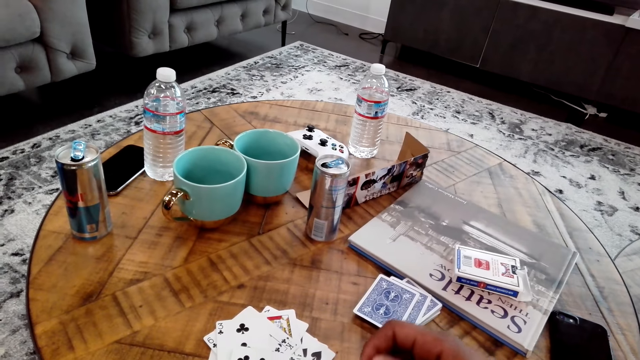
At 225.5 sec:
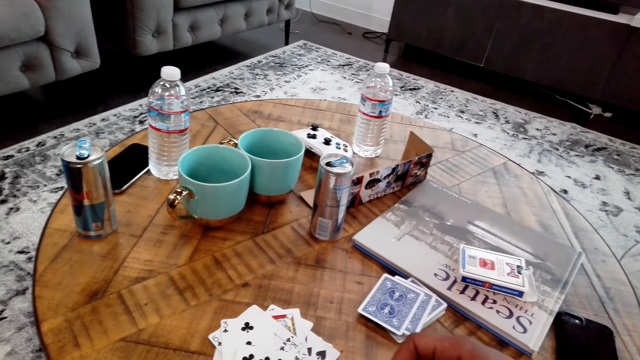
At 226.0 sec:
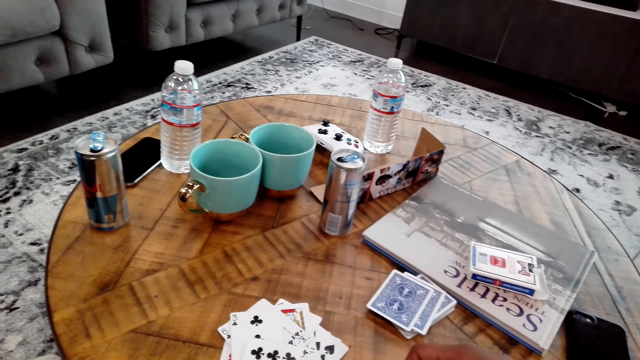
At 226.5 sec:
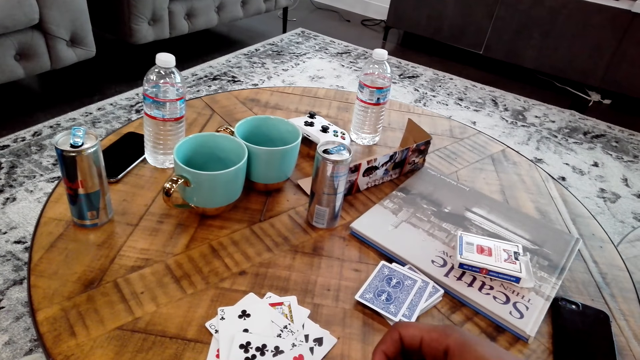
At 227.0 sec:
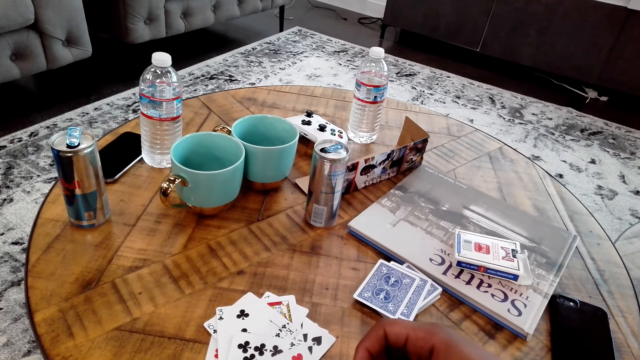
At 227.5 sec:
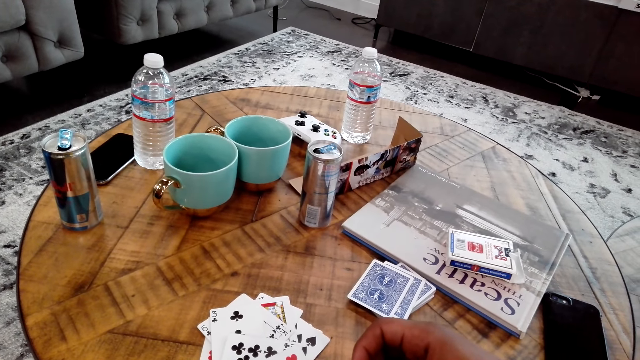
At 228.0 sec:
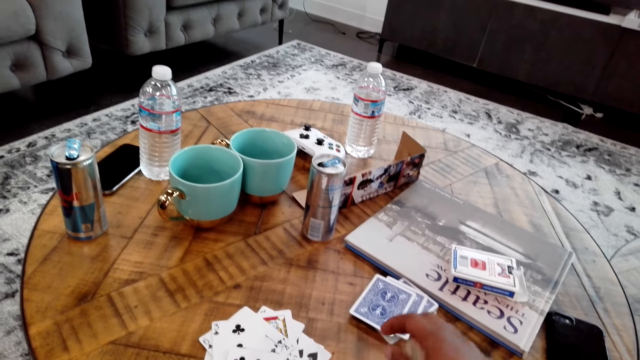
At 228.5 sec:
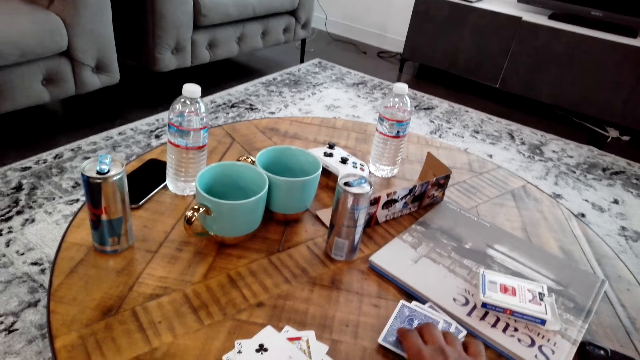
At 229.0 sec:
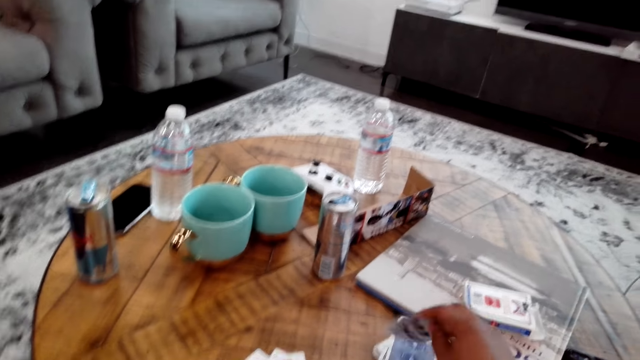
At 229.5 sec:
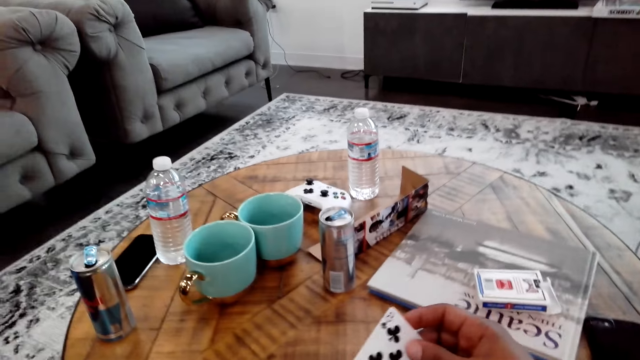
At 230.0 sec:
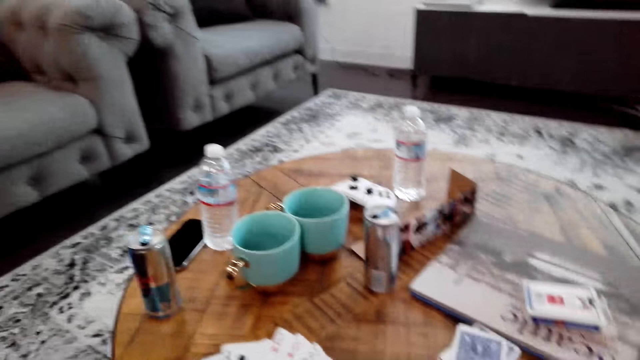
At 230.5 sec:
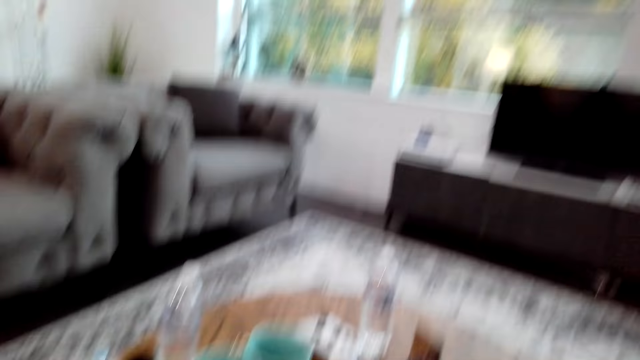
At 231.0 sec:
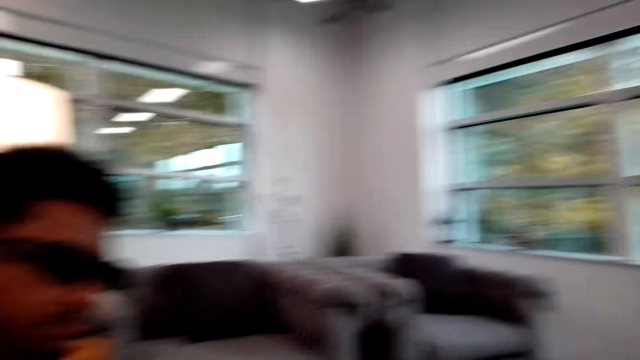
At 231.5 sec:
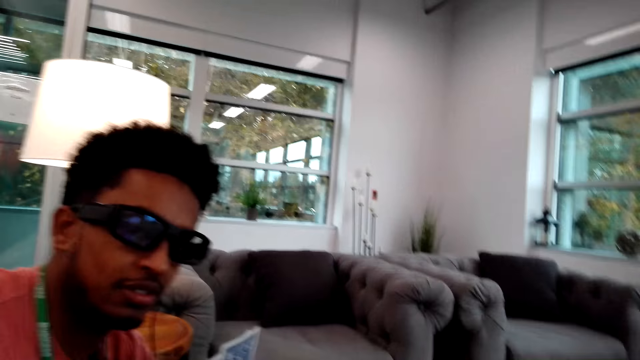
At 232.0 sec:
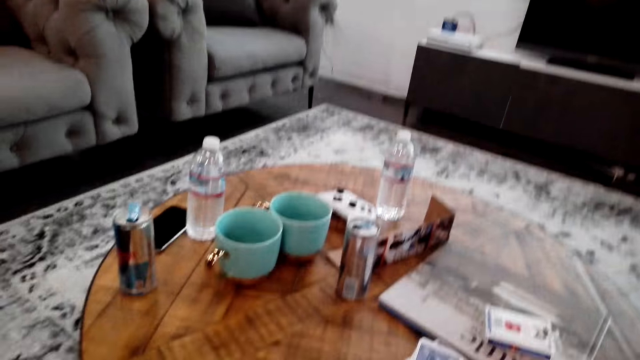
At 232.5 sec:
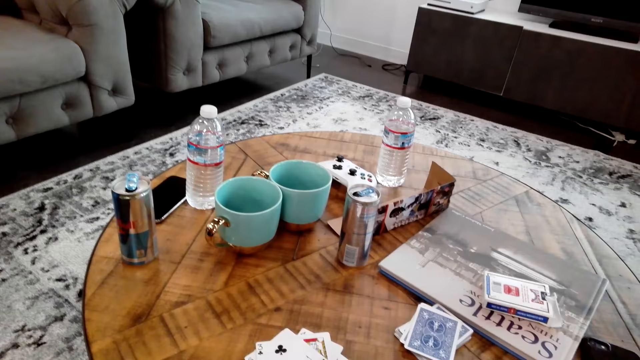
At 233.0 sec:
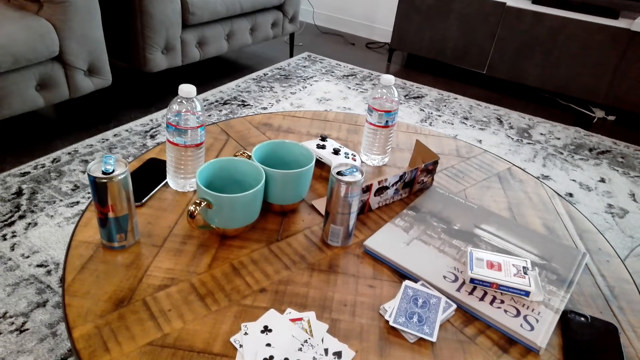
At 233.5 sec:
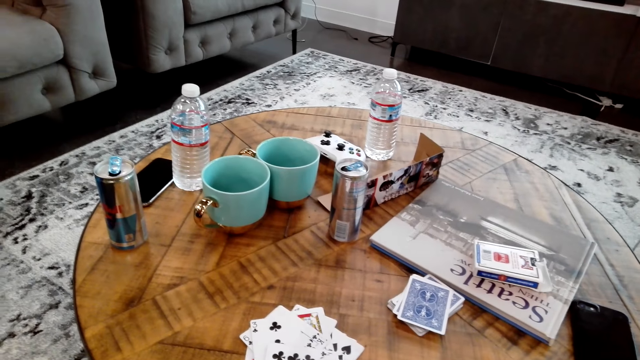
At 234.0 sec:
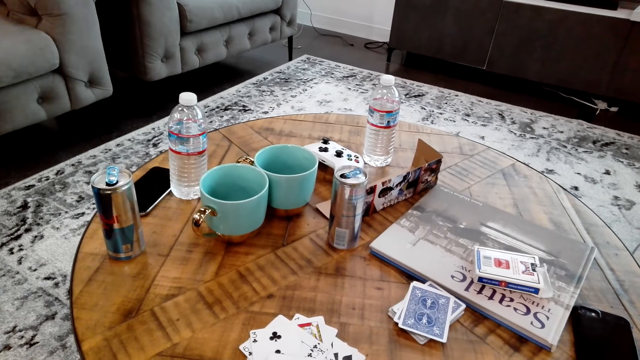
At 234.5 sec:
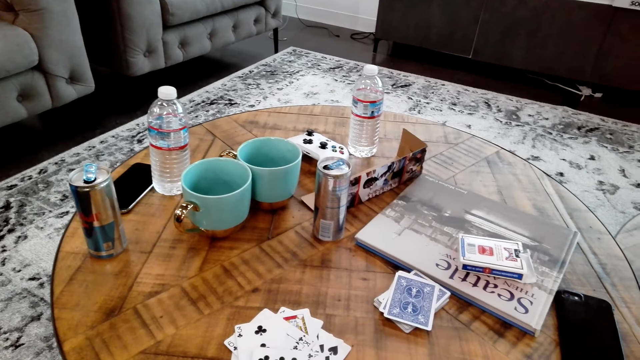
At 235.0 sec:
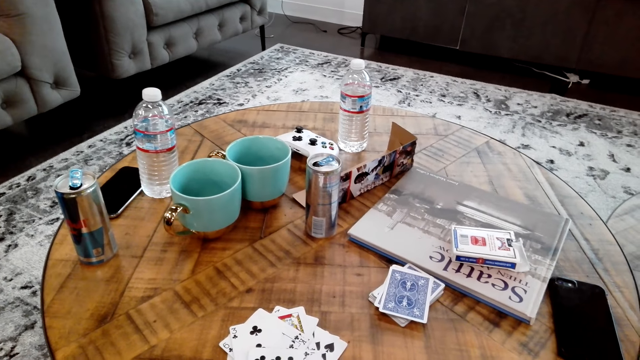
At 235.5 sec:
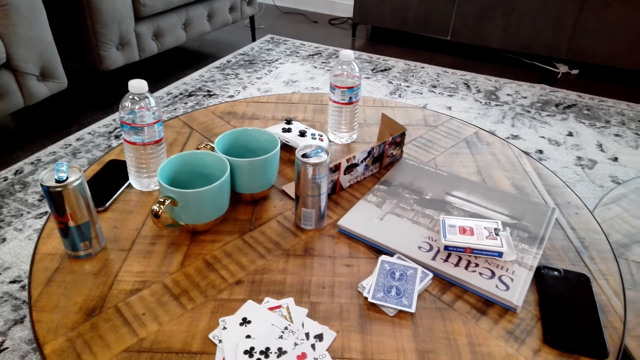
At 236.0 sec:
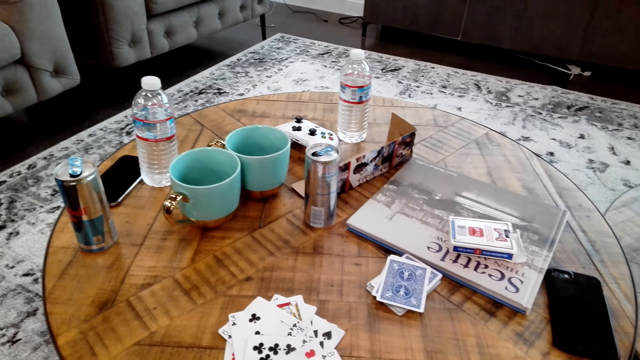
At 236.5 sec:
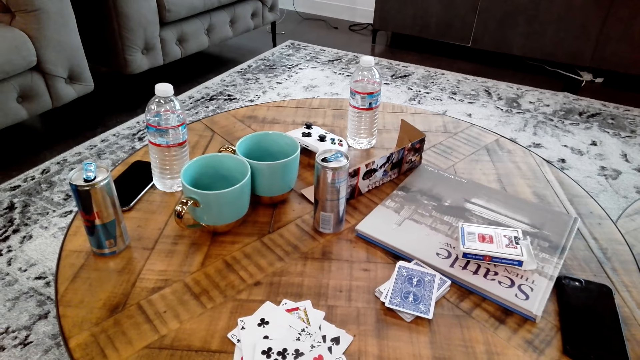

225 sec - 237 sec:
The camera wearer picks up cards from the table. They look around the room and talk to a man.

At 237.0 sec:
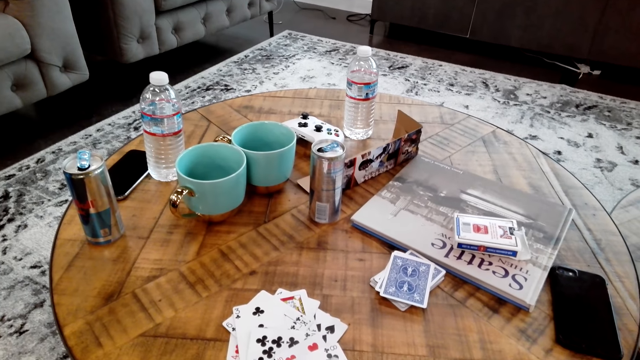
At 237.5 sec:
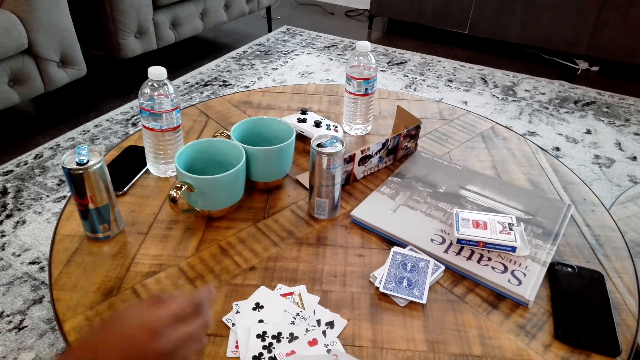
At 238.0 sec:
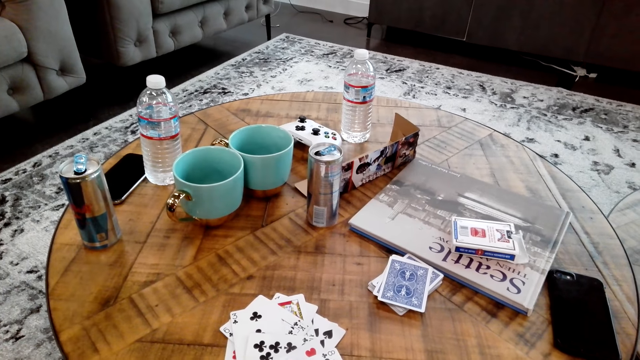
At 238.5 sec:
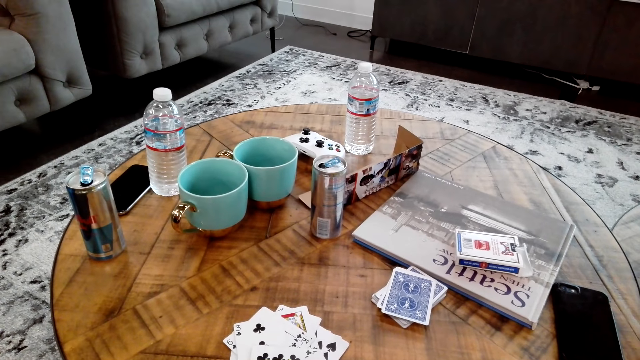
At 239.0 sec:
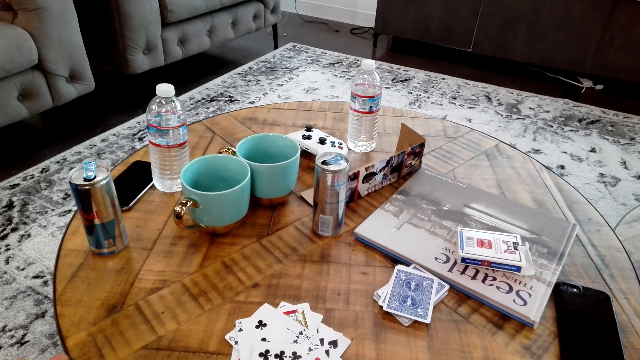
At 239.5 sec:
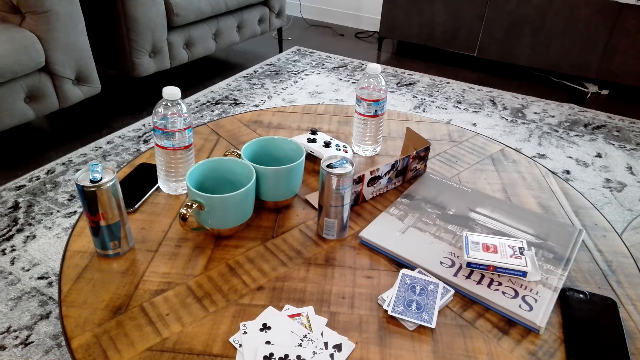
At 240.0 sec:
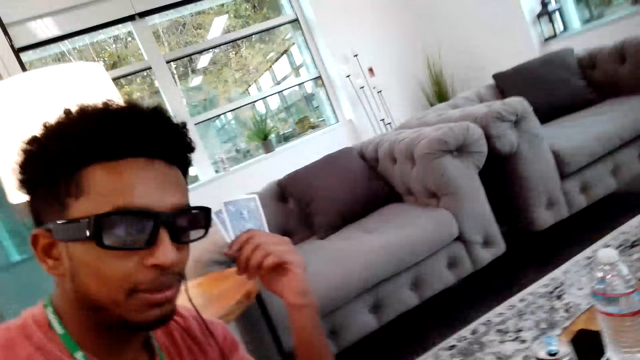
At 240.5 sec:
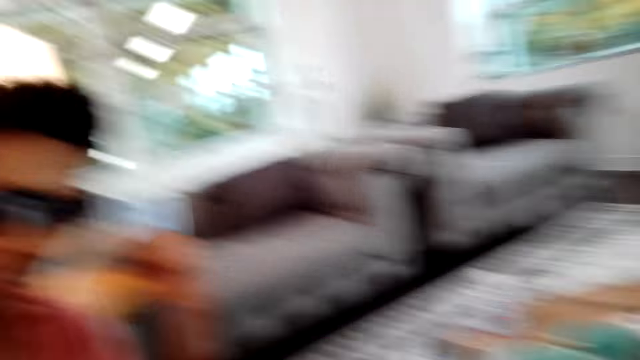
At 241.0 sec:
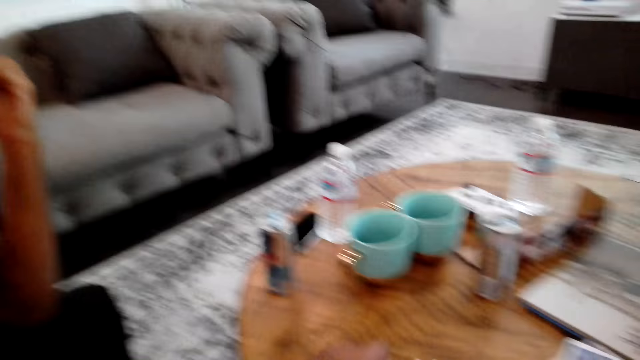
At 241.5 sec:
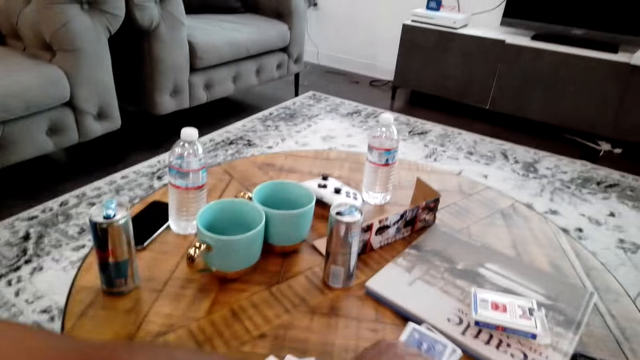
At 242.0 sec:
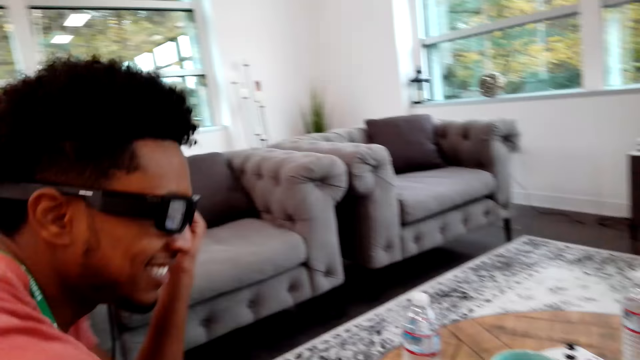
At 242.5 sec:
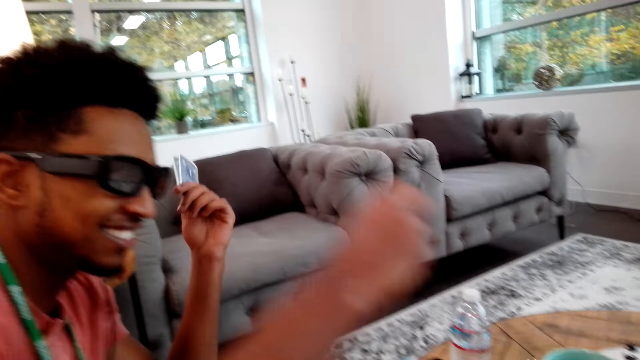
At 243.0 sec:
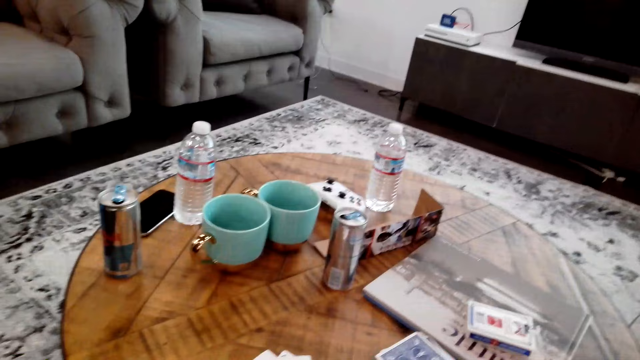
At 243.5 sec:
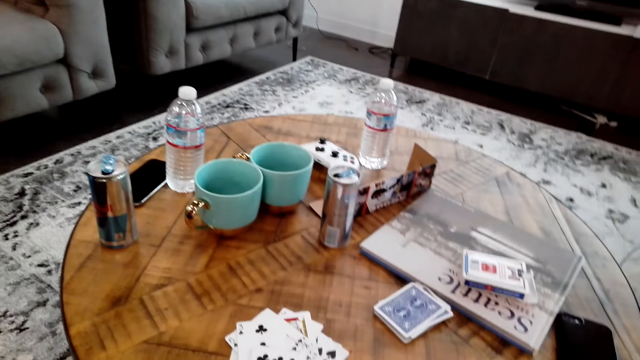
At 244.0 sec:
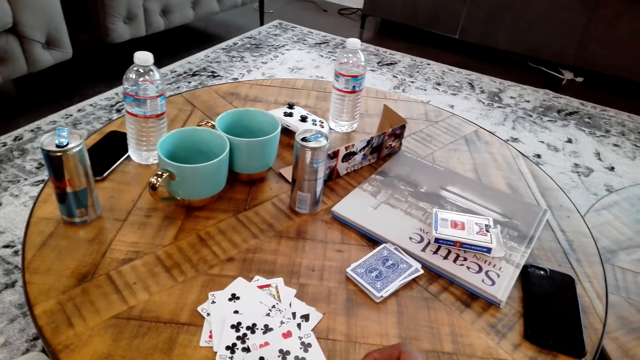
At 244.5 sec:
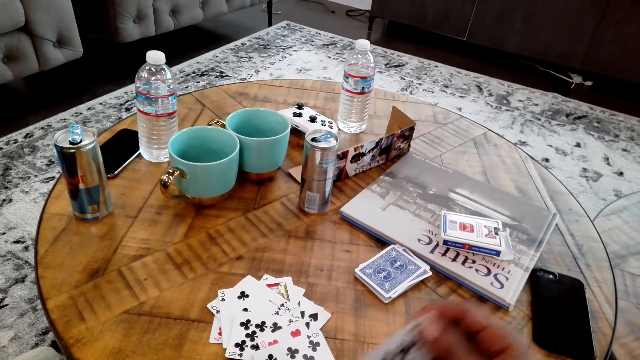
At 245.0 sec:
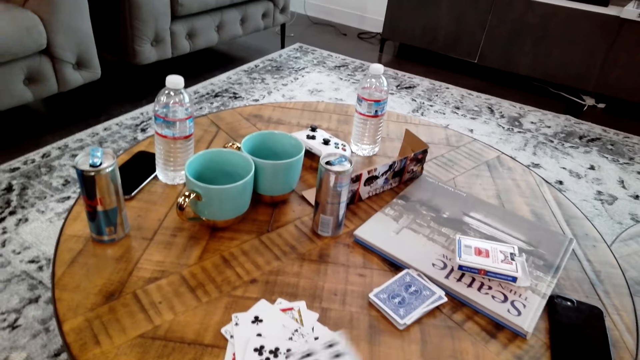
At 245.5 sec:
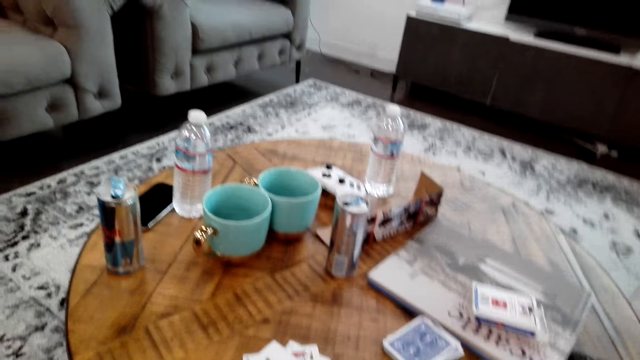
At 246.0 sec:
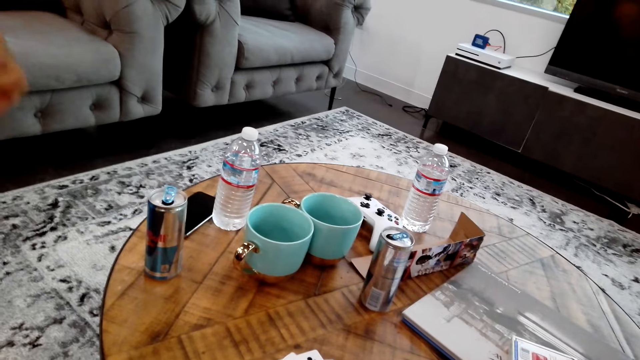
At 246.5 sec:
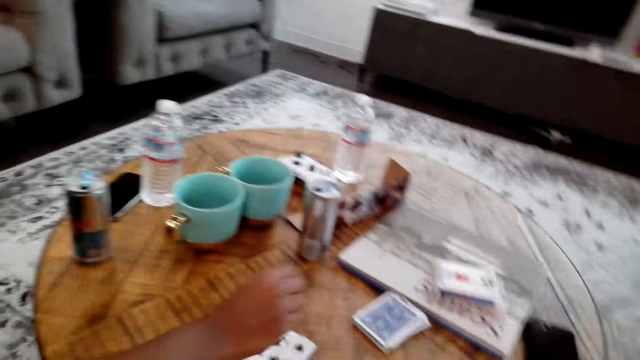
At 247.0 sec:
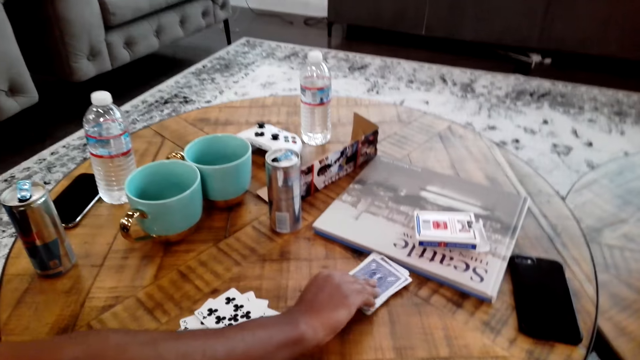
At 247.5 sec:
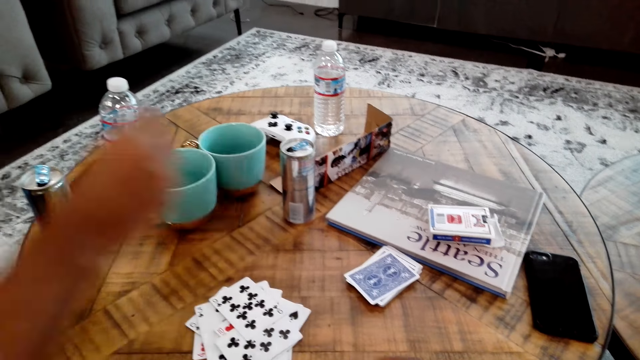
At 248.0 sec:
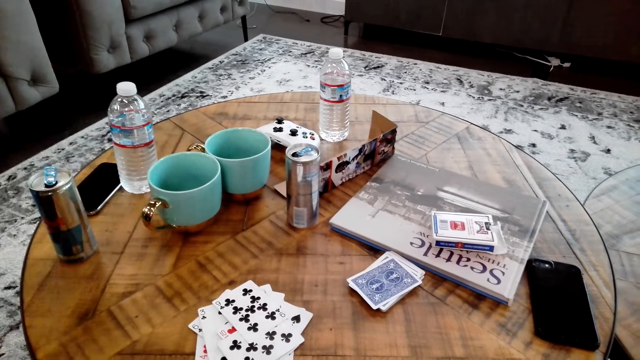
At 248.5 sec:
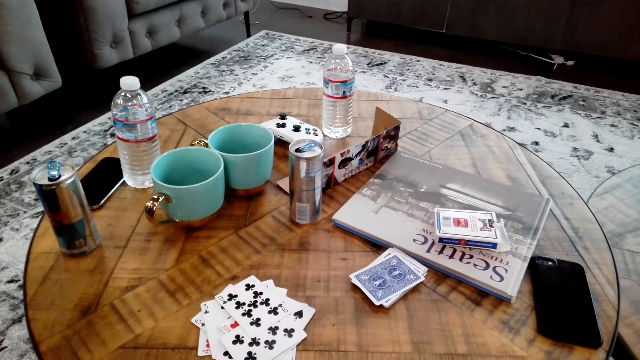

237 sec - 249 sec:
A man talks to the camera wearer. The man picks up a card from the table. The camera wearer moves a card. The man picks up a card from the table.
